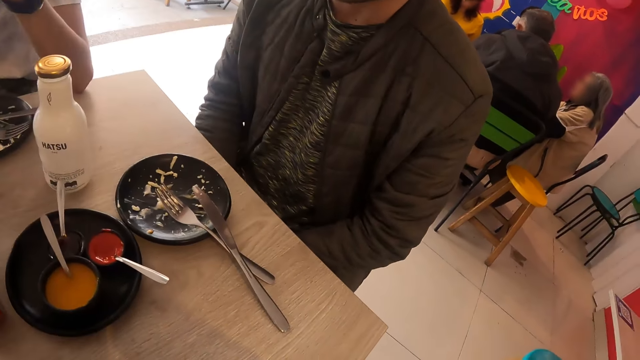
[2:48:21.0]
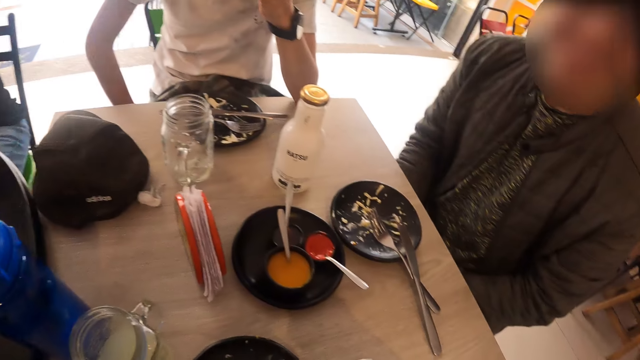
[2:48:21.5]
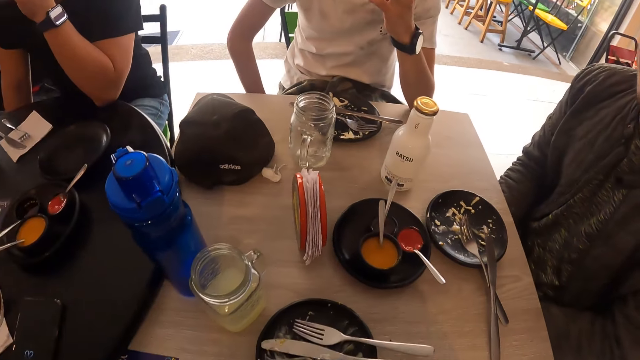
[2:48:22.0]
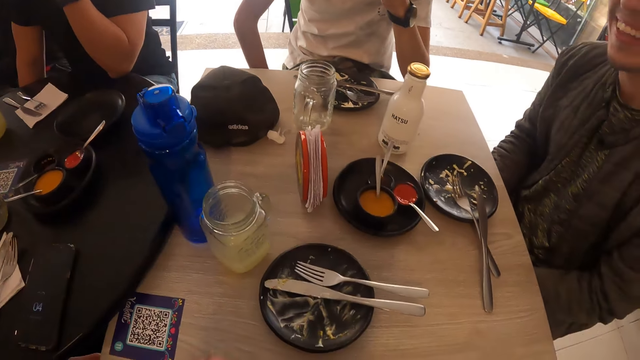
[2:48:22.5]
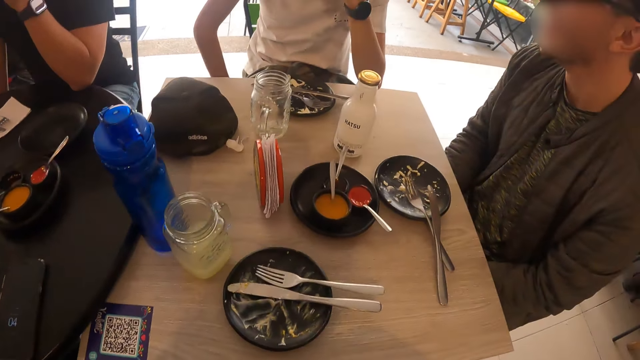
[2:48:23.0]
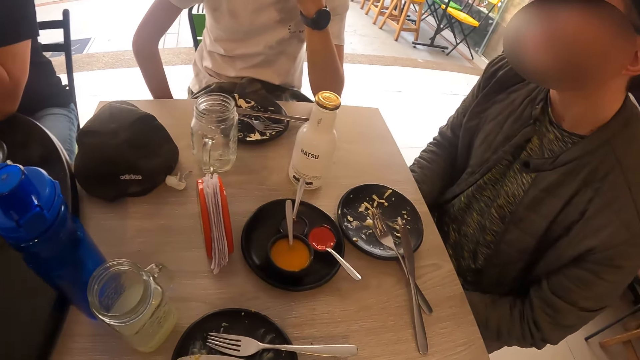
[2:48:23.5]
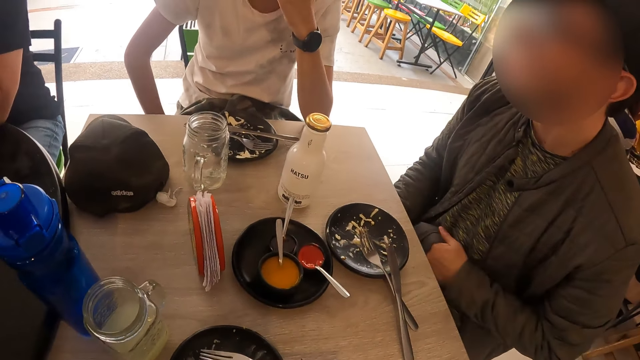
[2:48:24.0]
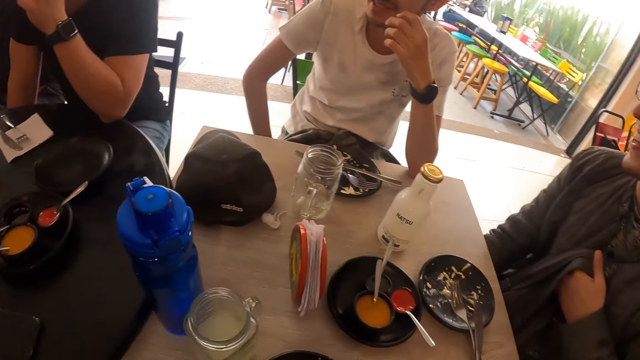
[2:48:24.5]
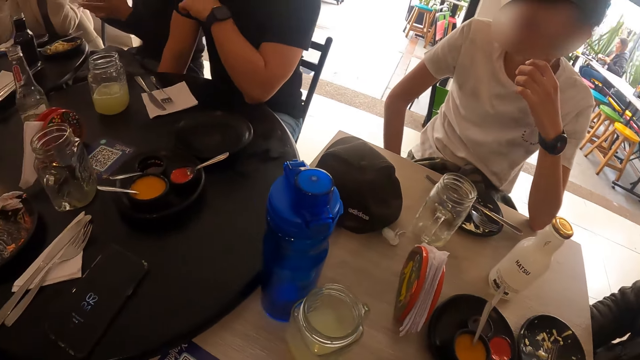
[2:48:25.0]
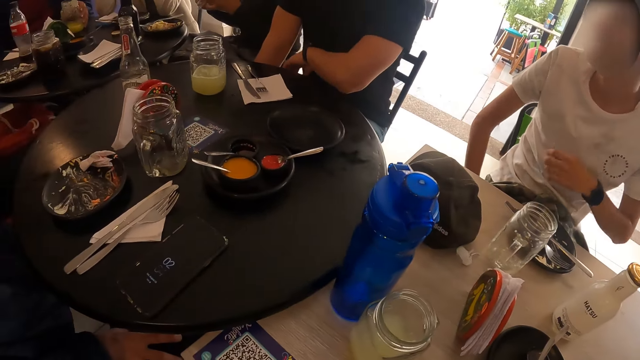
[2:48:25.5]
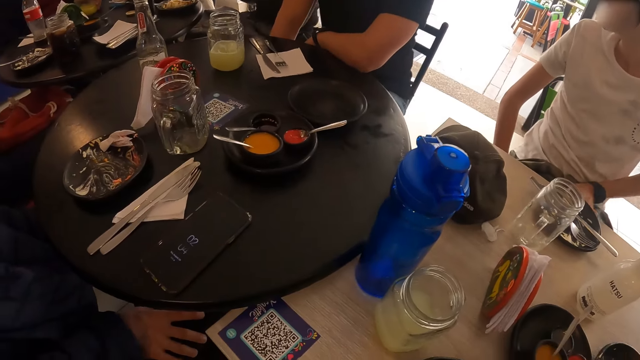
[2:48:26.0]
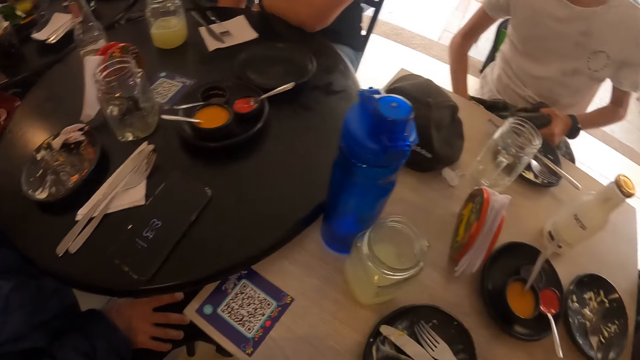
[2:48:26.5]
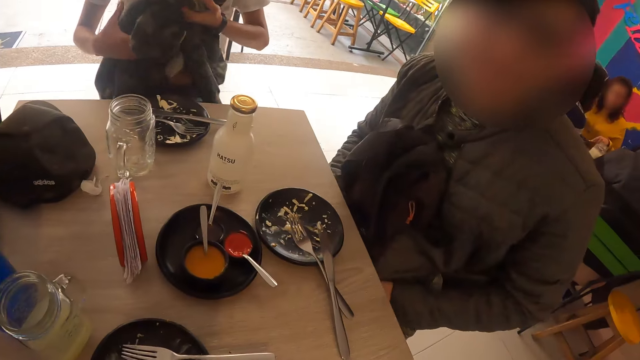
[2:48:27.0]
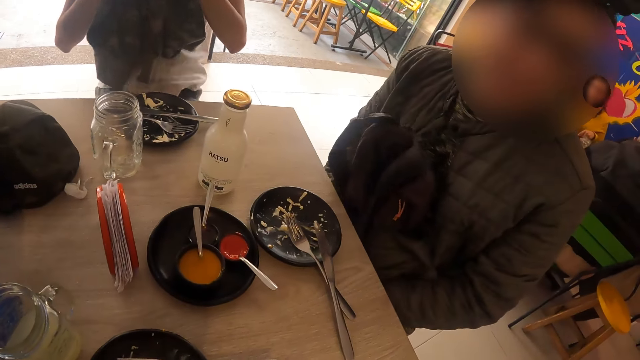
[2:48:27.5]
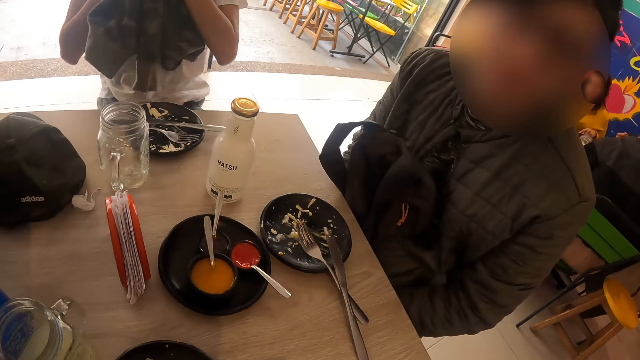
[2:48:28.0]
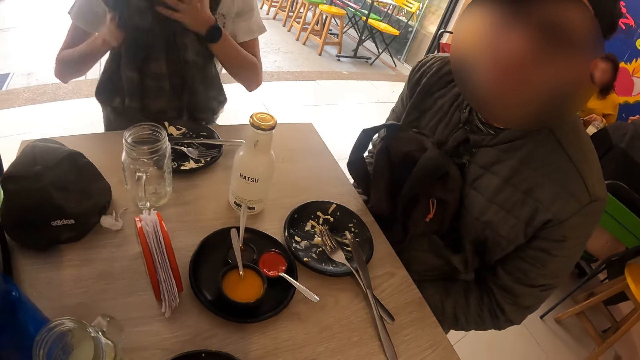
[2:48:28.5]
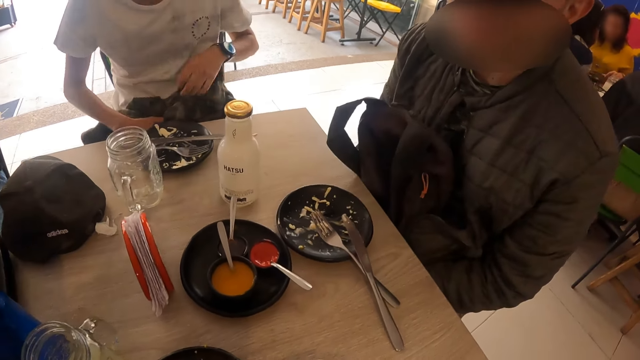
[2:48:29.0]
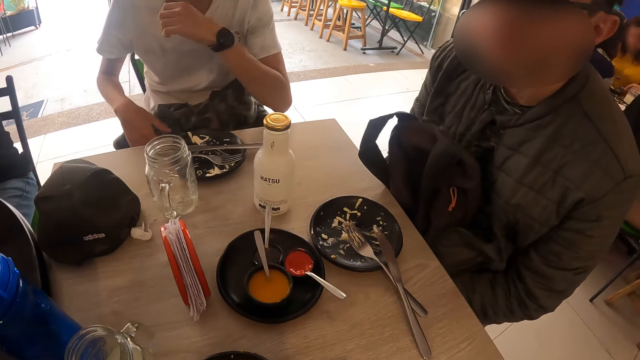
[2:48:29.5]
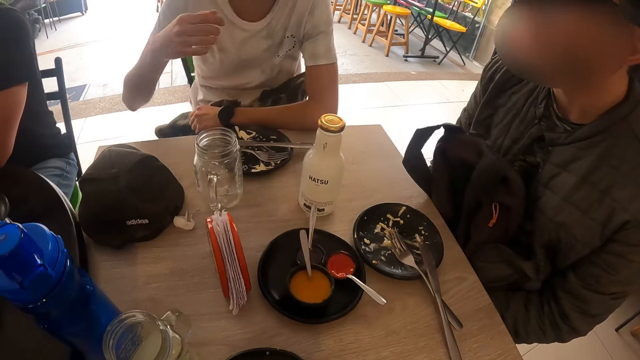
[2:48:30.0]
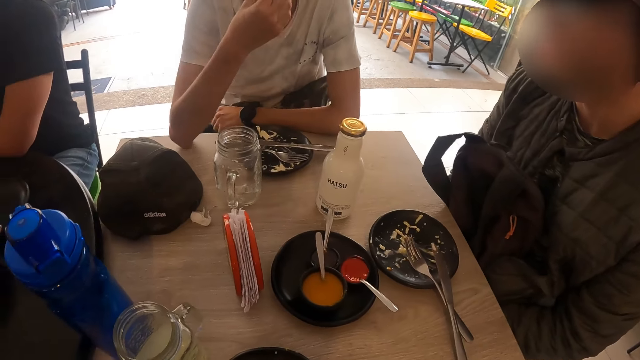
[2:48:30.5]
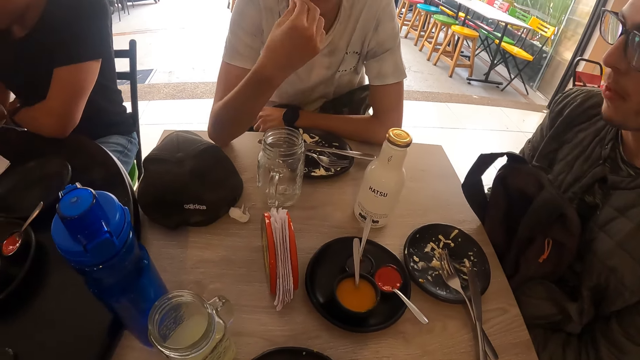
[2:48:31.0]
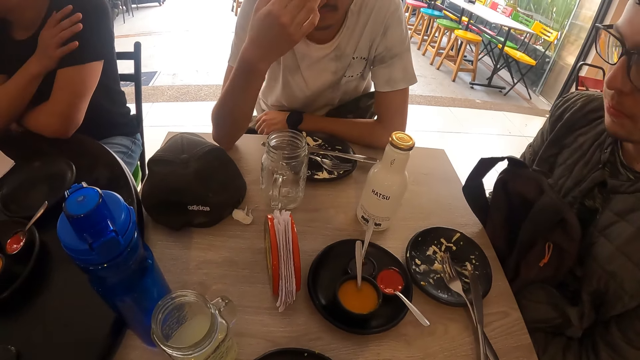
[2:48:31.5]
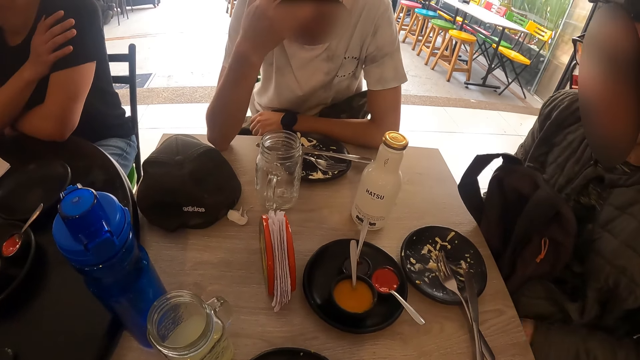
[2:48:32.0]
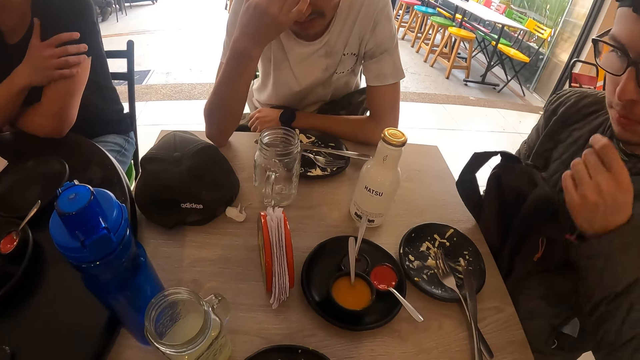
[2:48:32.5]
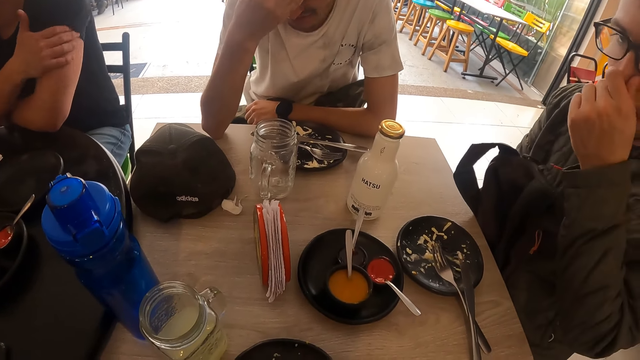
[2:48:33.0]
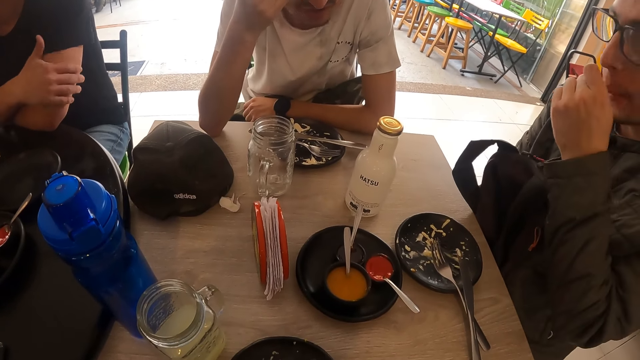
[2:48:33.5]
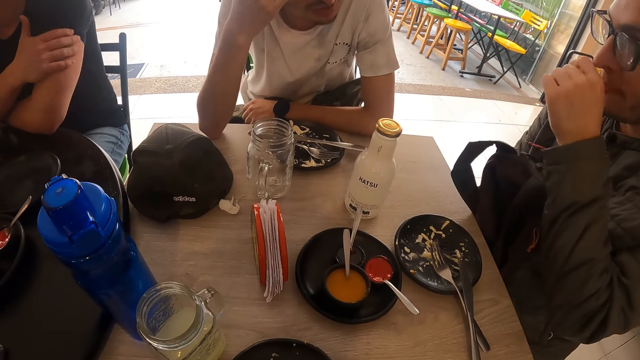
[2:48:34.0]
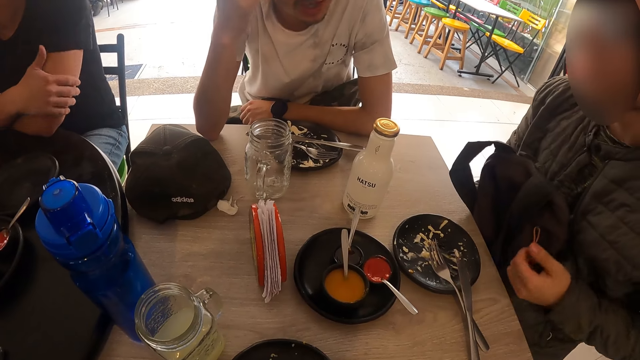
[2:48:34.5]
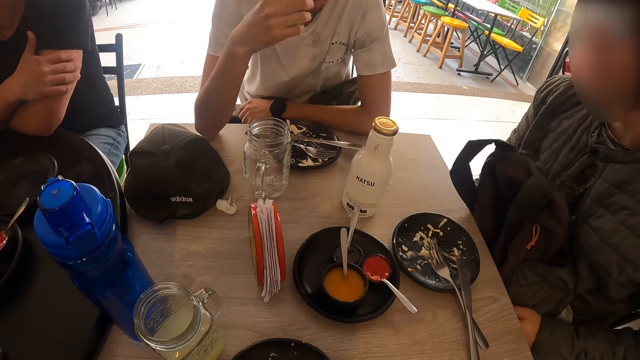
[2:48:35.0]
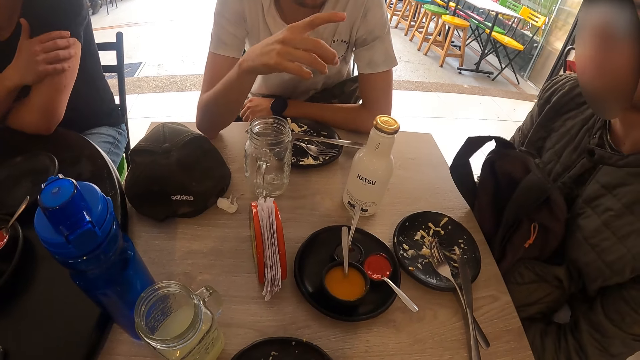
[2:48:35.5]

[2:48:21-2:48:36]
A man picks up a bag under the table with his left hand. Another man picks up a jacket from his lap with both hands. The first man holds the bag on his lap with both hands. He converses with the camera wearer. The other man sneezes into the jacket in his hands, wipes his face with the jacket, and puts down the jacket. He converses with the camera wearer and the first man.

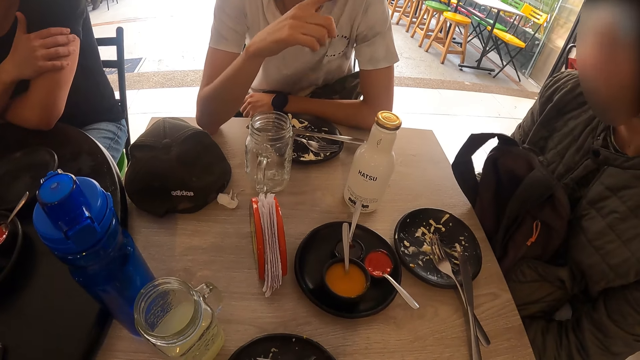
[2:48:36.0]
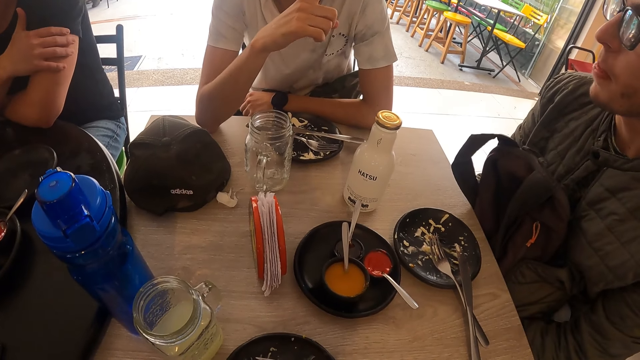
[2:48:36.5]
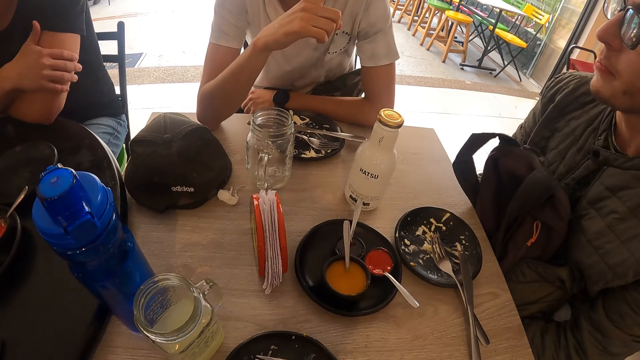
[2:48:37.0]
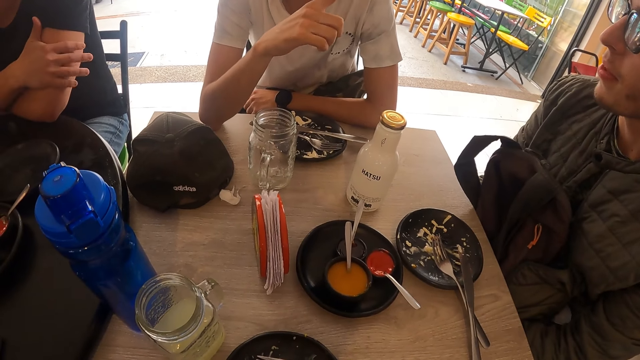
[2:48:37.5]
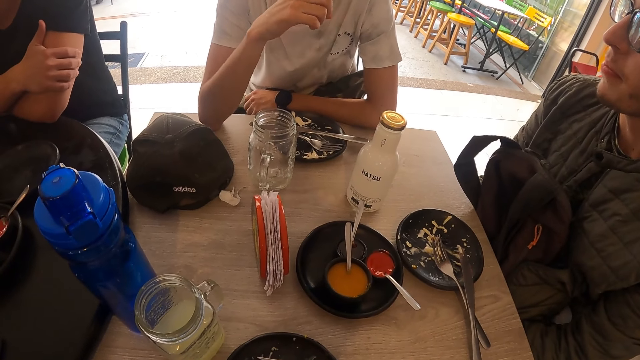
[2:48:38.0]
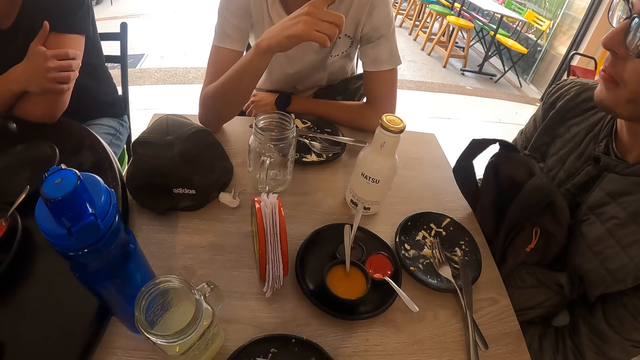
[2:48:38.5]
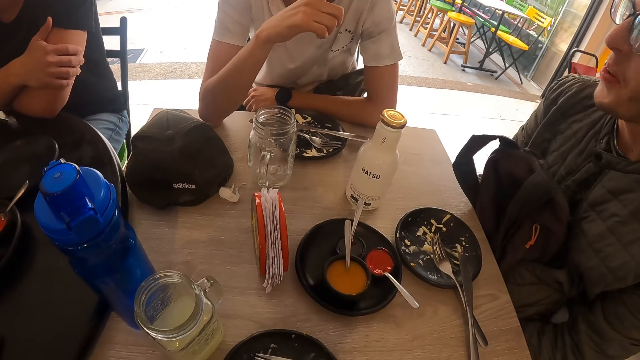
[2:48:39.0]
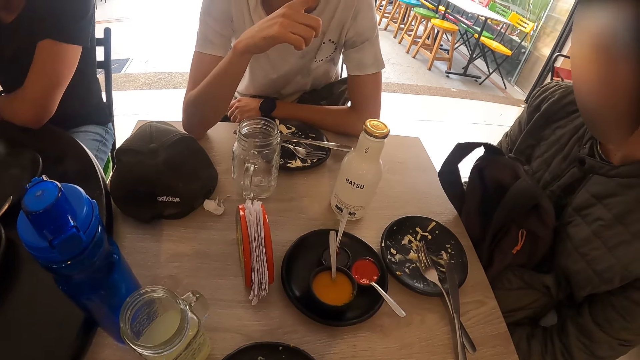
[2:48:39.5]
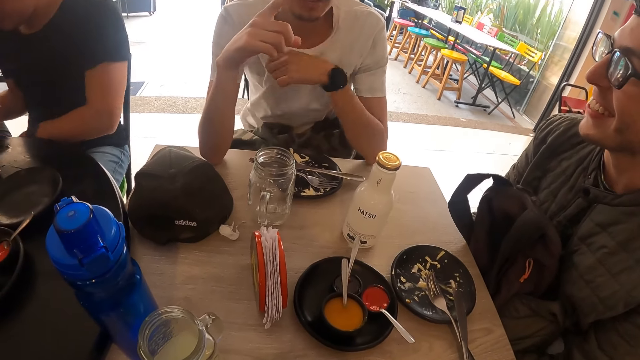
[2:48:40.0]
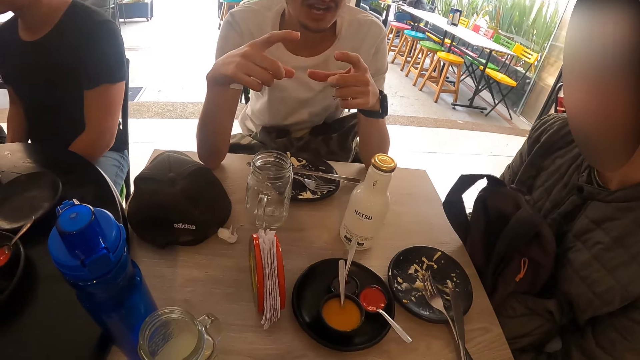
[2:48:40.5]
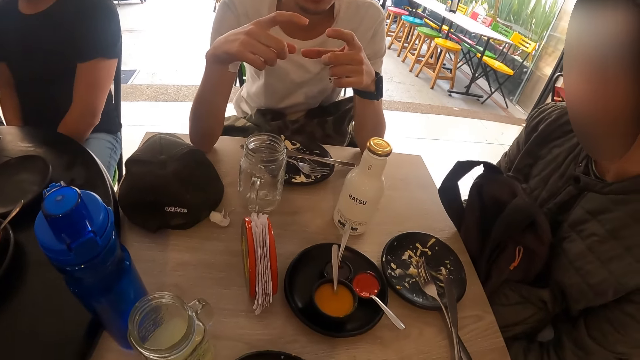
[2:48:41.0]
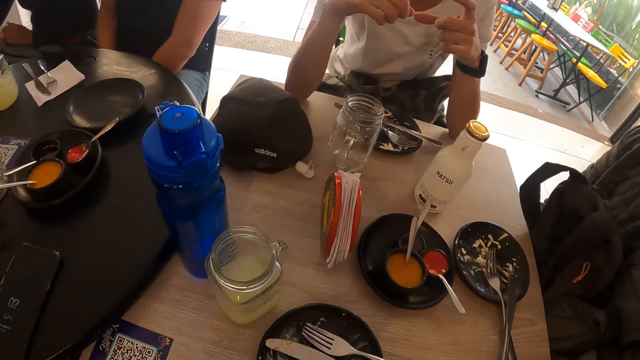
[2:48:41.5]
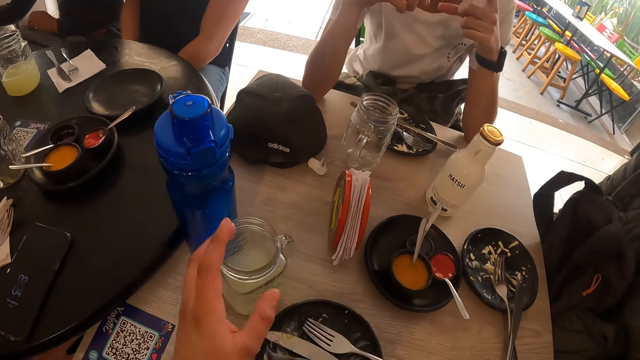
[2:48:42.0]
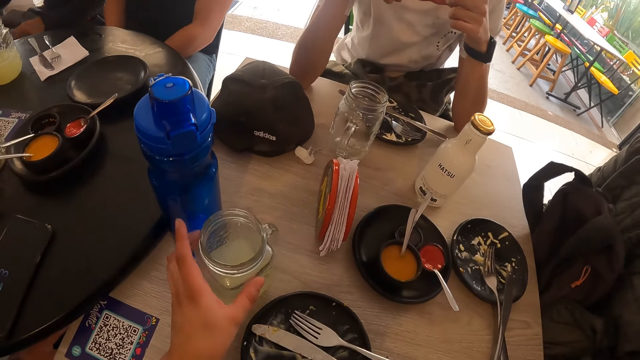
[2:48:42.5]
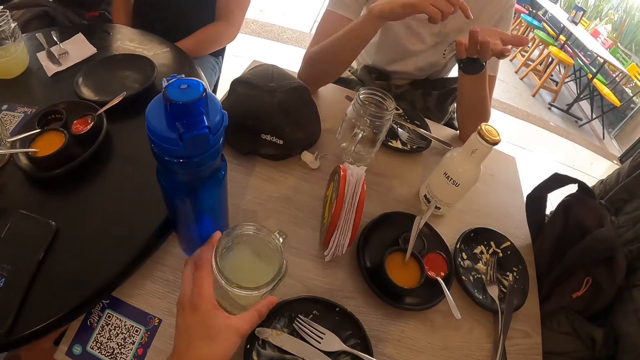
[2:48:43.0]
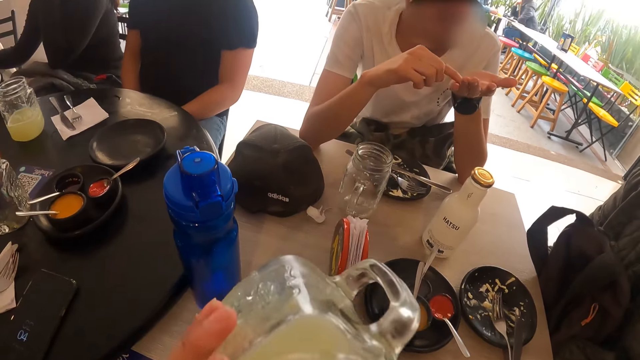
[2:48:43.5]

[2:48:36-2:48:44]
A man nods his head. The camera wearer picks up the cup of juice from the table with his left hand. He drinks from the cup of juice in his left hand.
